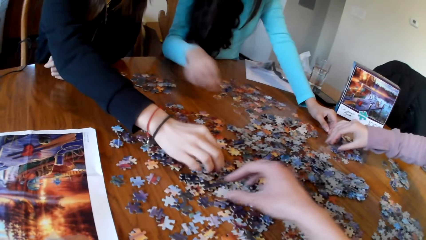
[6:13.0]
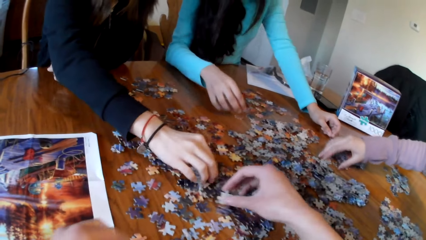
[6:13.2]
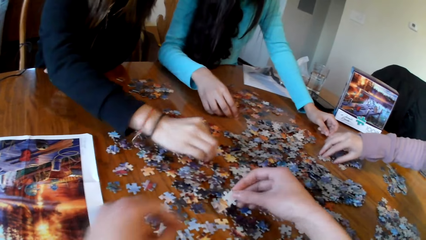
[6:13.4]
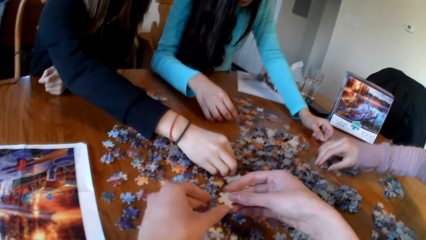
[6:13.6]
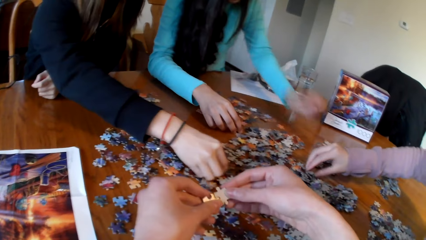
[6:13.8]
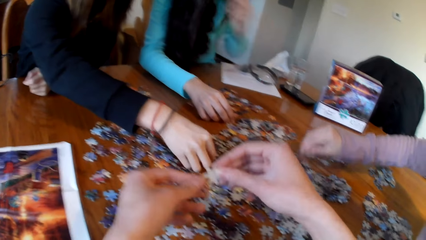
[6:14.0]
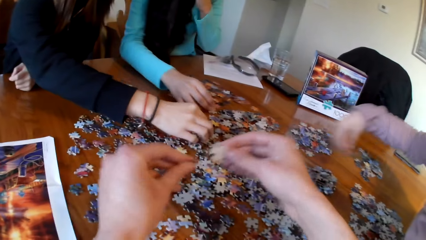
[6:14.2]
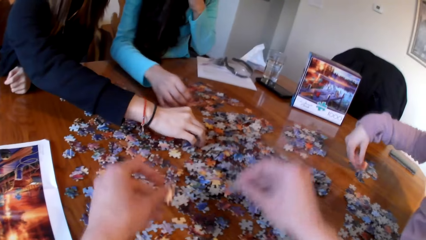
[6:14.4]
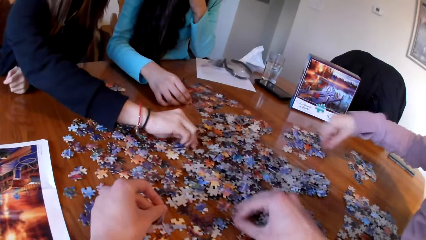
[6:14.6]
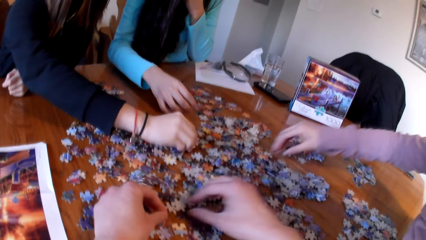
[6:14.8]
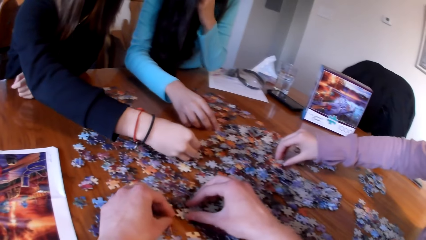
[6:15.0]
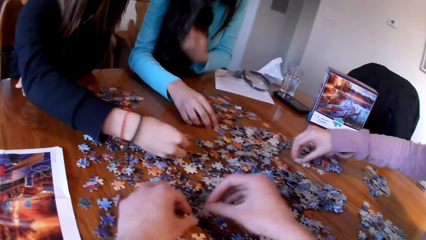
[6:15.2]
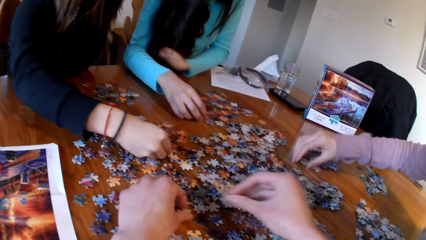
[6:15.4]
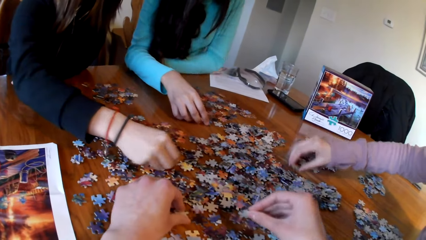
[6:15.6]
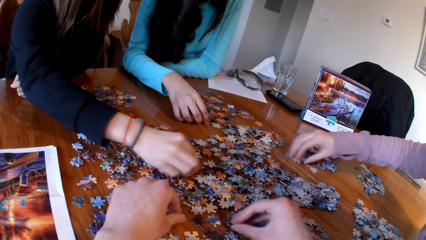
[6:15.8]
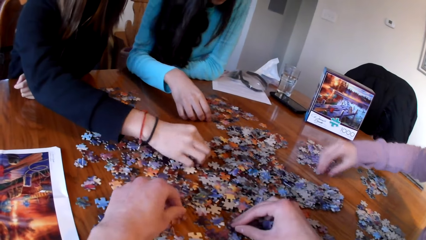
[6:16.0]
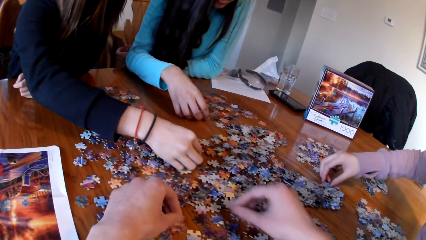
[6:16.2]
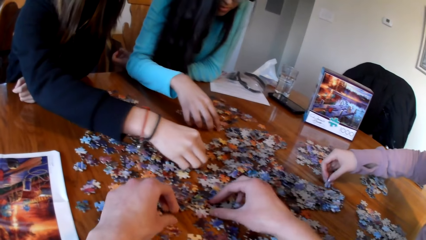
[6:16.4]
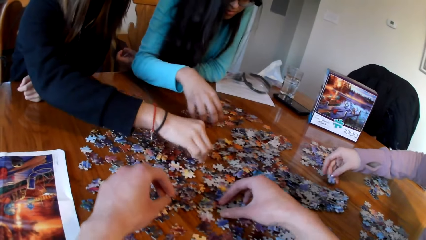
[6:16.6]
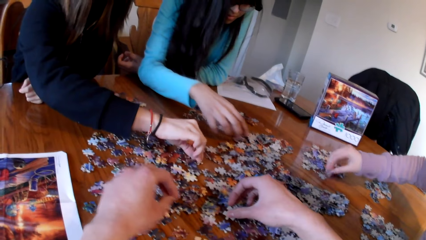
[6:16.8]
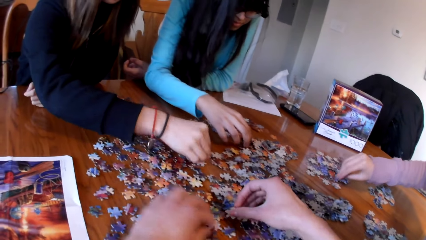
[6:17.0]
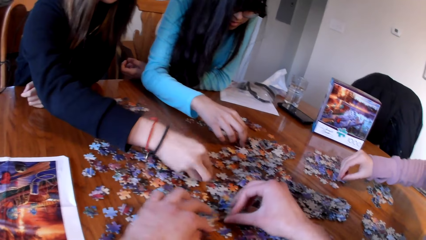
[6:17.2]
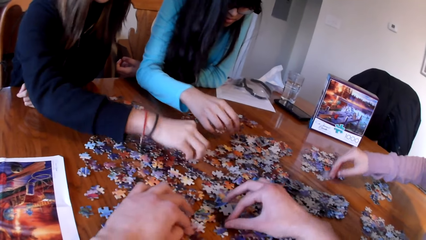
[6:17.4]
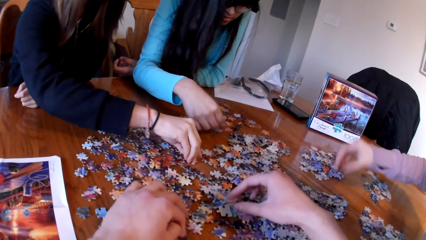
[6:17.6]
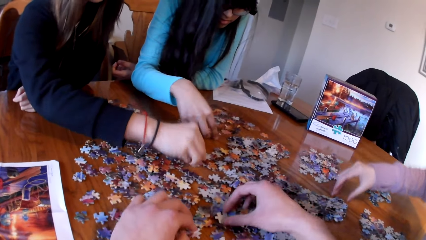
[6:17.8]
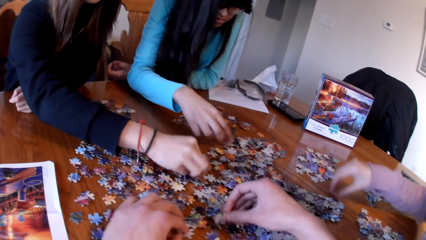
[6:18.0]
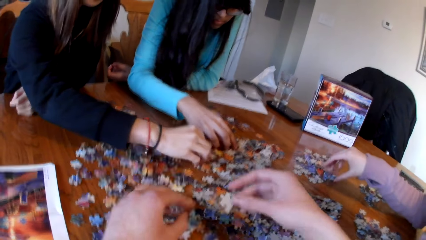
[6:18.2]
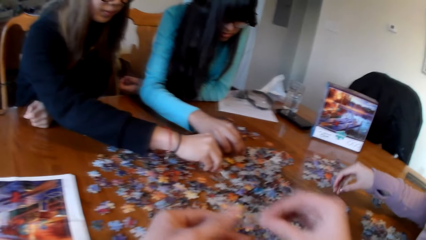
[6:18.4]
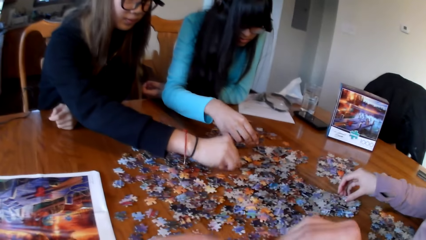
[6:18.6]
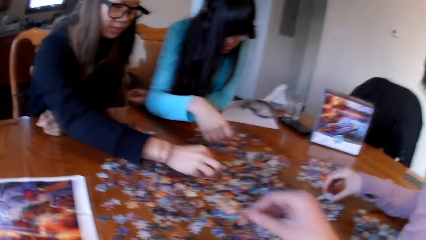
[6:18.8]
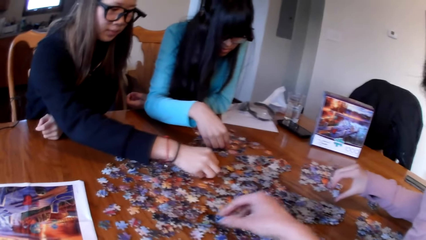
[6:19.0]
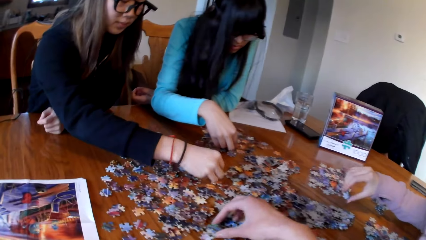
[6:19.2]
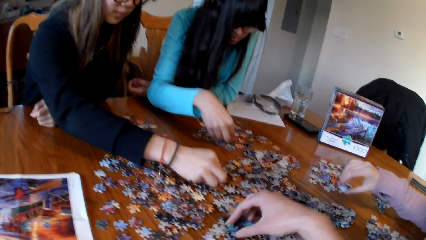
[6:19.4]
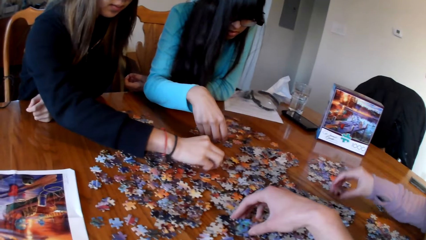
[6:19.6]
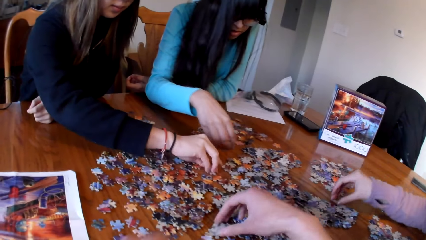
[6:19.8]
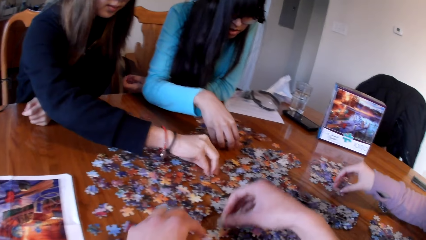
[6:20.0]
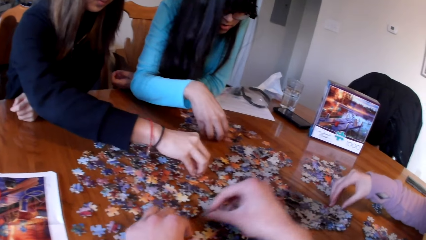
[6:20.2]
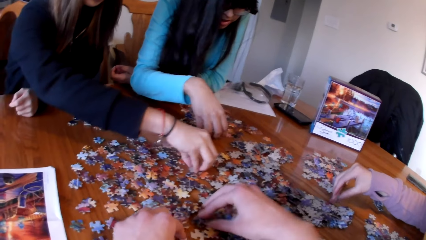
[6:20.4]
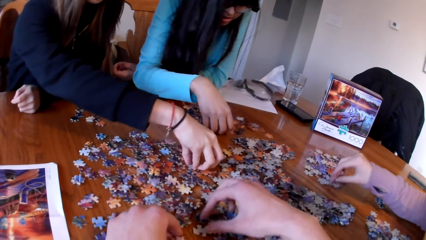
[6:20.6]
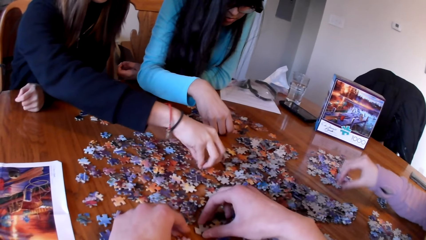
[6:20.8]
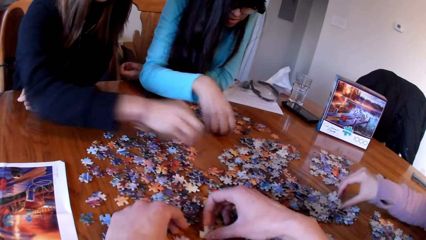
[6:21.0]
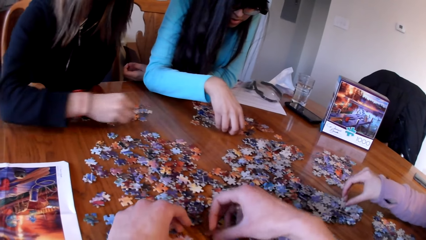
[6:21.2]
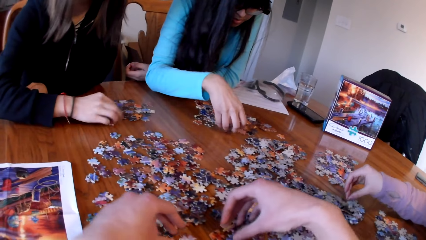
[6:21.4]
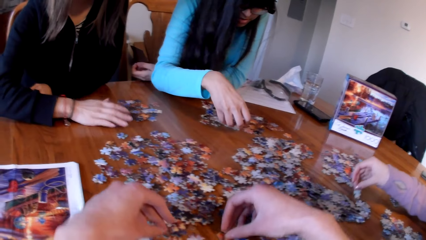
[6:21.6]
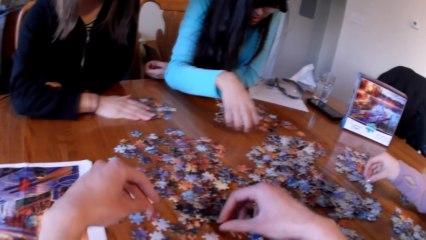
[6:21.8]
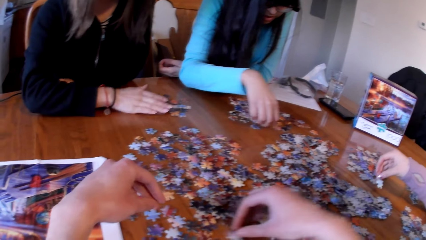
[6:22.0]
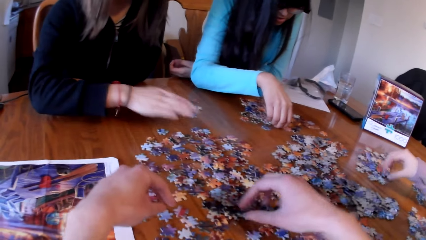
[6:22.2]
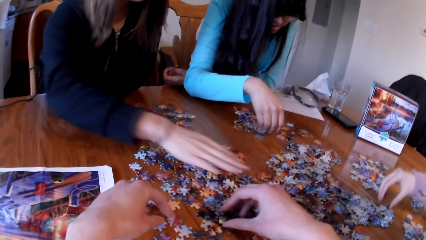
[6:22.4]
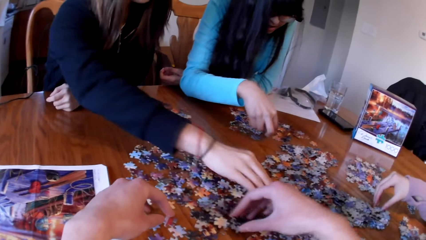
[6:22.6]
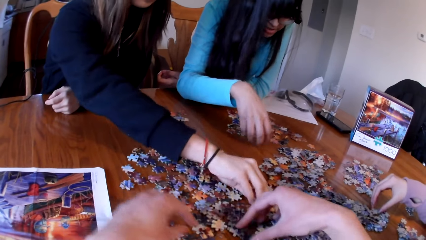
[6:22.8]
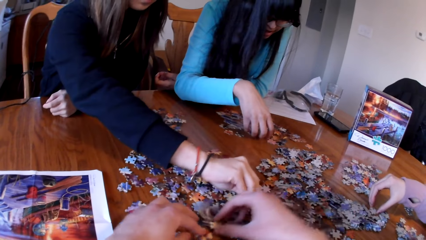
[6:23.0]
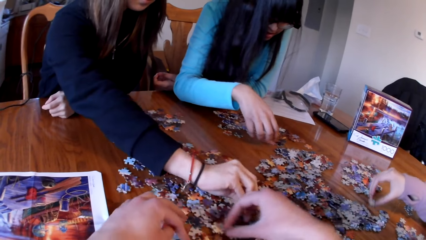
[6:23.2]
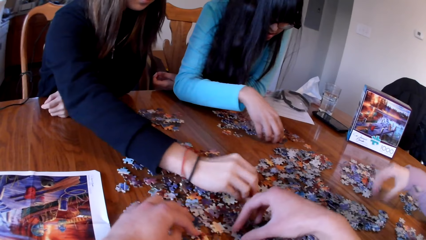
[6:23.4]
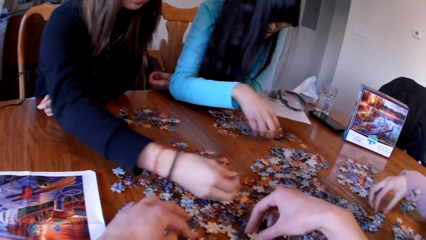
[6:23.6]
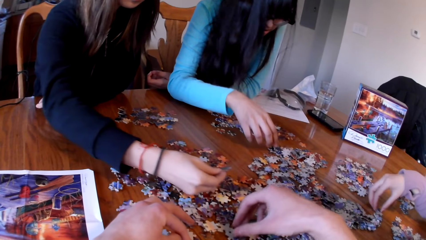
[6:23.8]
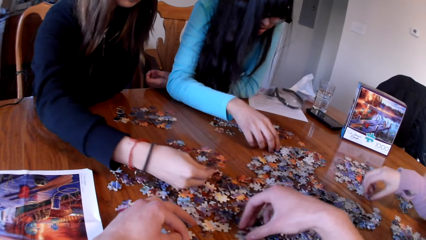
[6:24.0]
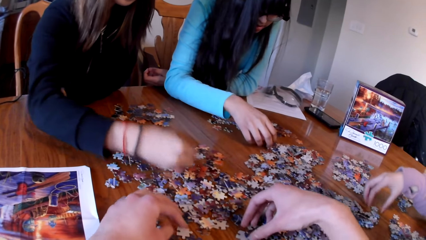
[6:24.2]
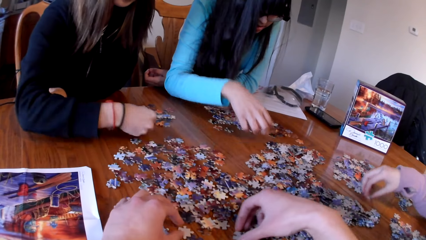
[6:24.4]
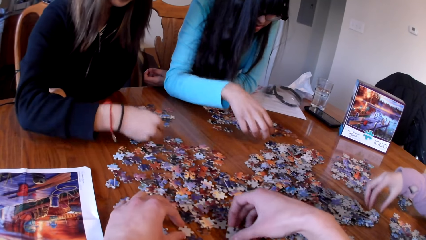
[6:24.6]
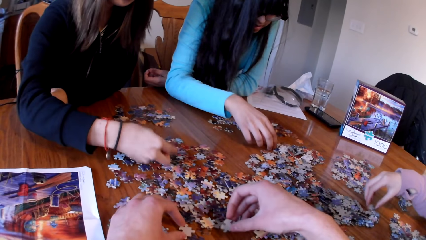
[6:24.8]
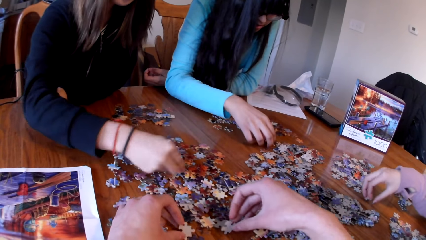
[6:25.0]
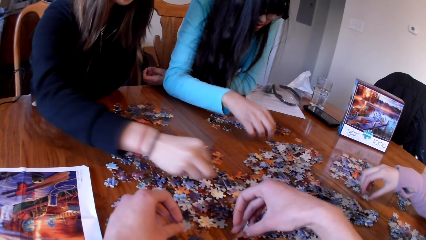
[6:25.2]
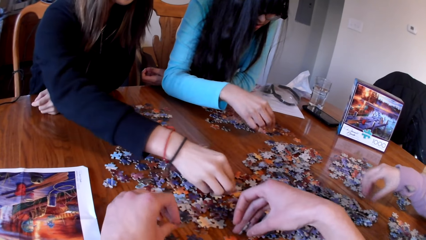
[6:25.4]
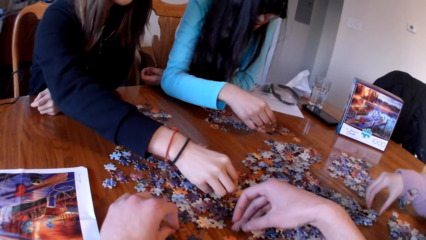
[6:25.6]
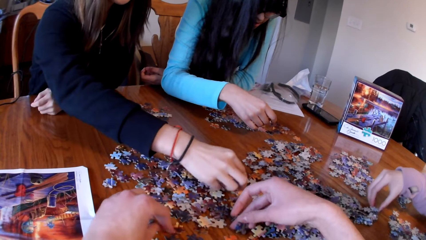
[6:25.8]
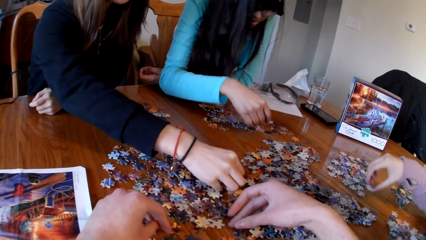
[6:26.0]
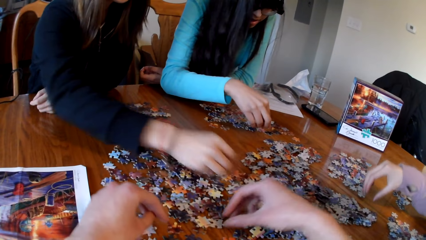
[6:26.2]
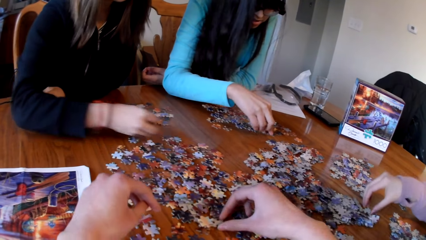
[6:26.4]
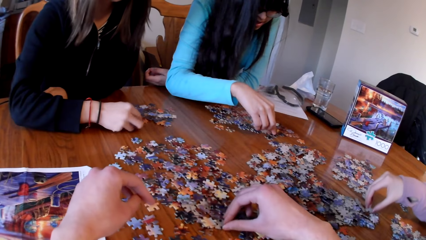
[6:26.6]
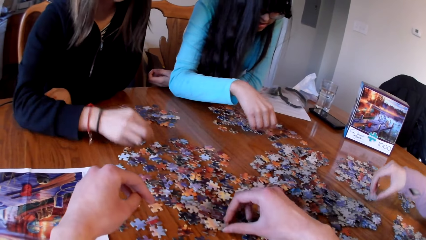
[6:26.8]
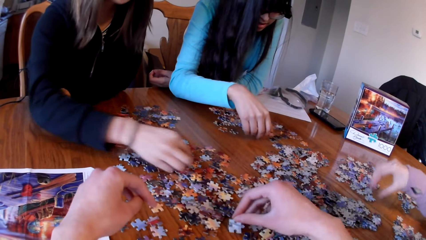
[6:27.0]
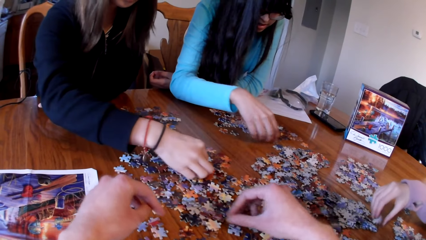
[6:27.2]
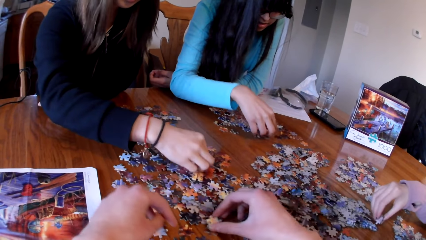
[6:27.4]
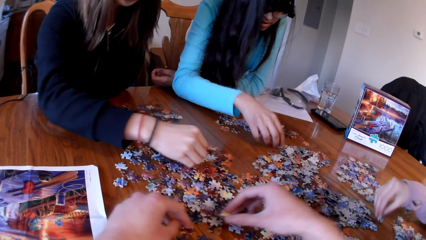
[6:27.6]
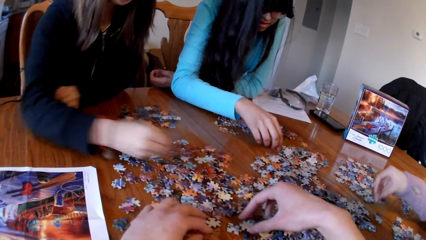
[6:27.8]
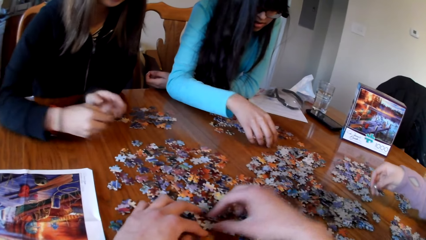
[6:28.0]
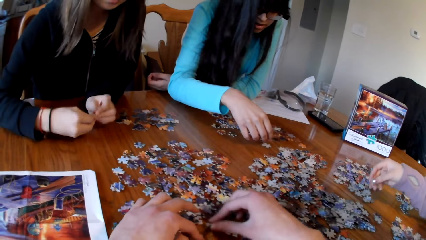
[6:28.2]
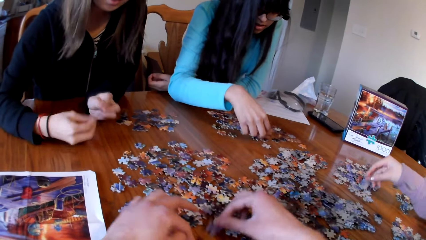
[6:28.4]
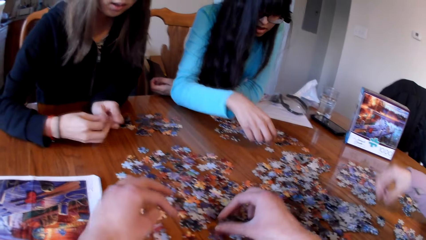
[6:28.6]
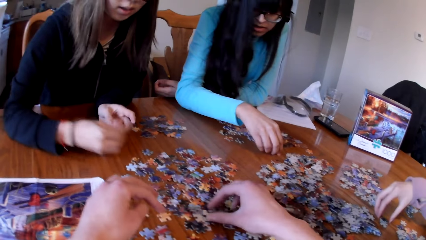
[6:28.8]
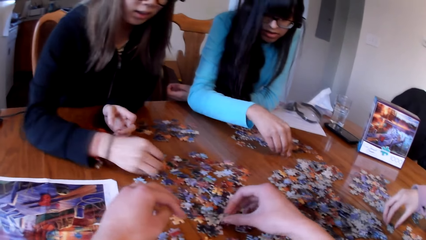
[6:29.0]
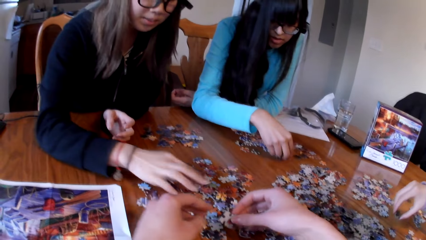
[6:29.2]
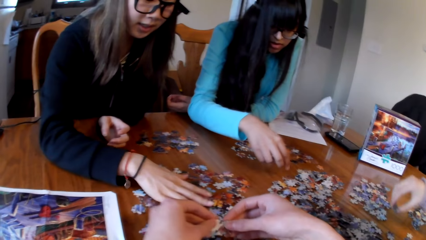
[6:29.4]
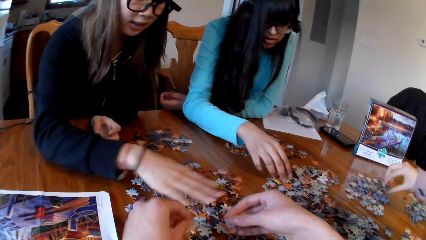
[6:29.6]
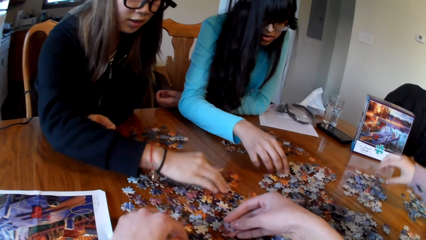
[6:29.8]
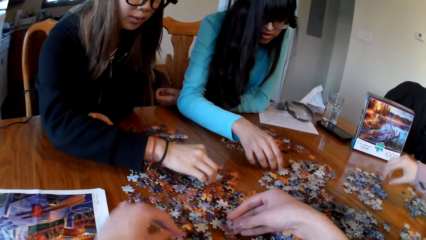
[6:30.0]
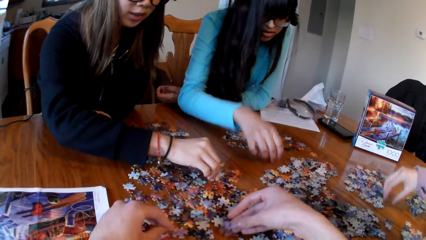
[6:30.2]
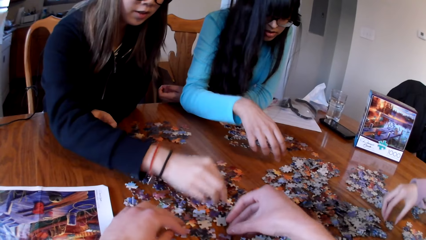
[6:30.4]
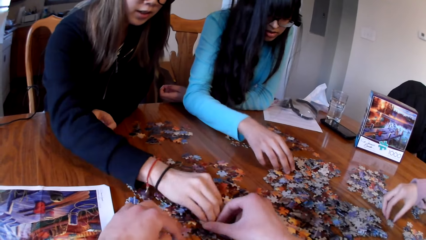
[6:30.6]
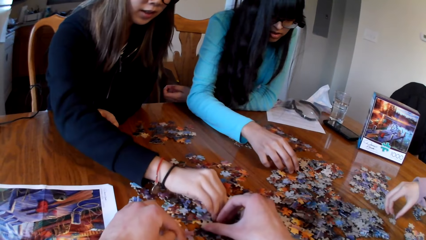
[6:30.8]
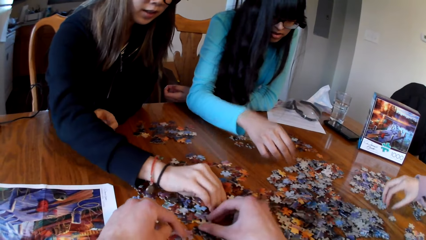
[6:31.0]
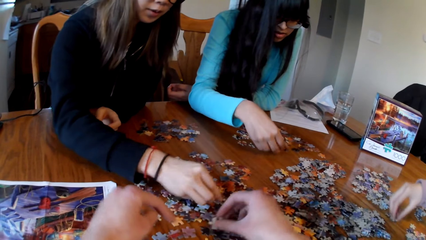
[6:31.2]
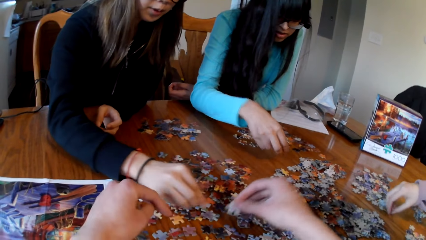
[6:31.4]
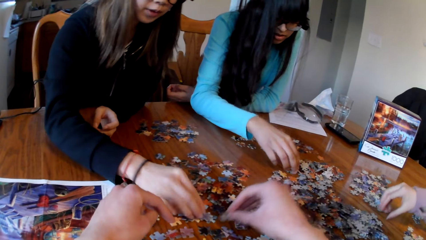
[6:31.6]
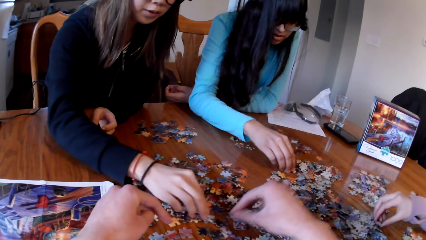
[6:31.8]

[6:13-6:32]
The camera wearer picks the puzzle piece. A lady picks the piece of puzzle. Another lady picks the piece of puzzle. The camera wearer picks the puzzle piece. The first lady picks the piece of puzzle. The second lady picks the piece of puzzle. A third lady picks the piece of puzzle. The camera wearer picks the puzzle piece. The second lady picks the piece of puzzle. The first lady picks the piece of puzzle. The third lady picks the piece of puzzle. The camera wearer picks the piece of puzzle.
